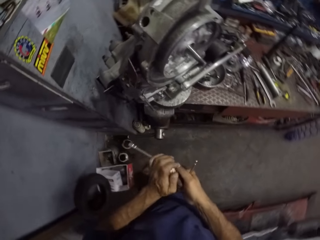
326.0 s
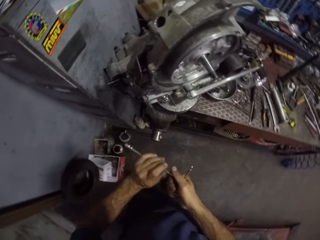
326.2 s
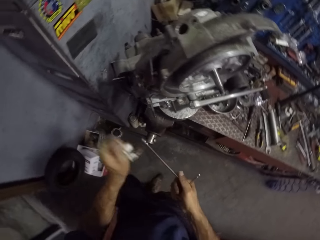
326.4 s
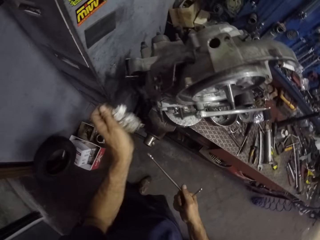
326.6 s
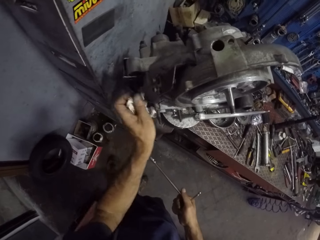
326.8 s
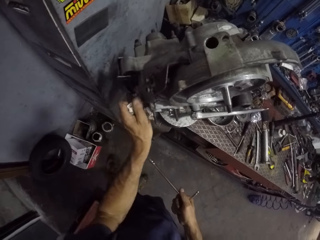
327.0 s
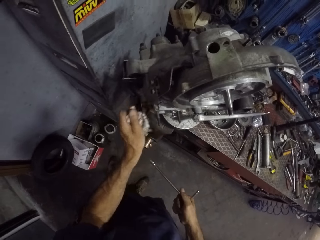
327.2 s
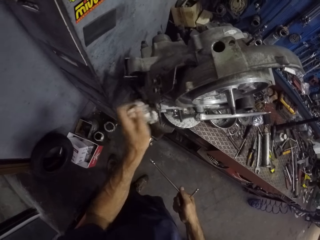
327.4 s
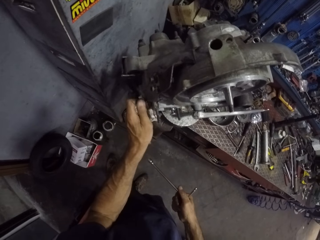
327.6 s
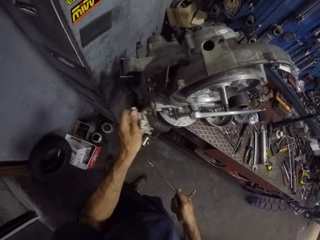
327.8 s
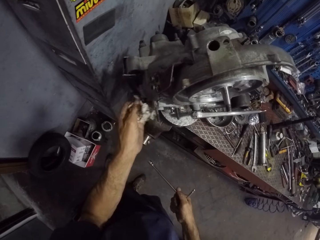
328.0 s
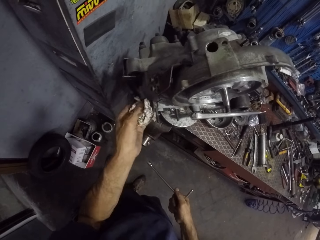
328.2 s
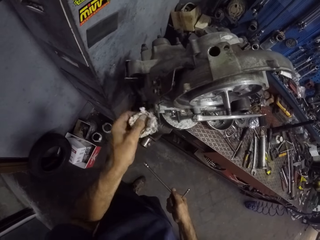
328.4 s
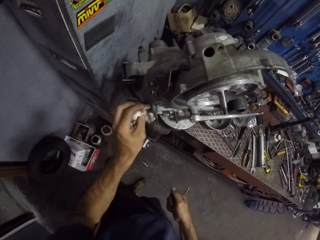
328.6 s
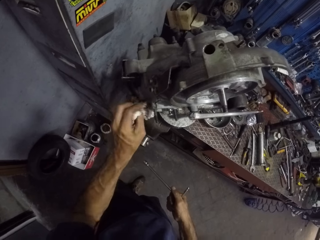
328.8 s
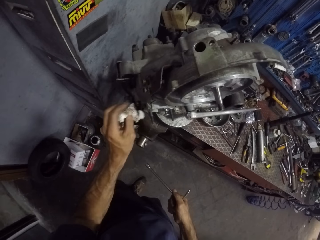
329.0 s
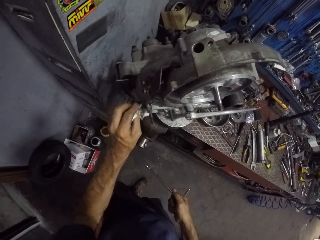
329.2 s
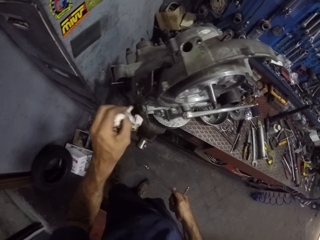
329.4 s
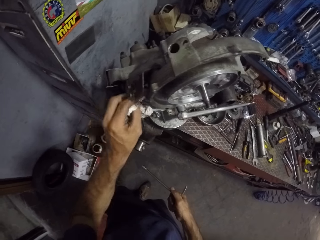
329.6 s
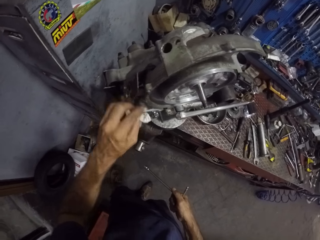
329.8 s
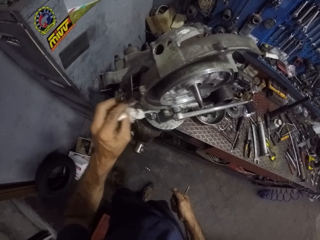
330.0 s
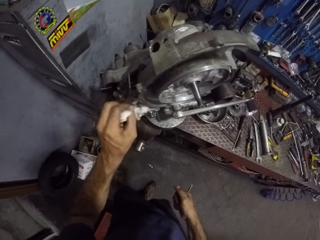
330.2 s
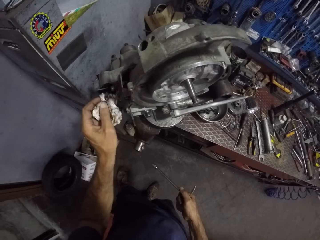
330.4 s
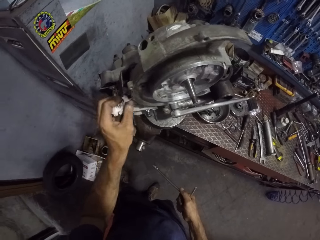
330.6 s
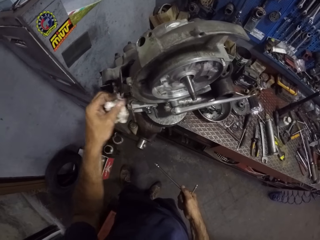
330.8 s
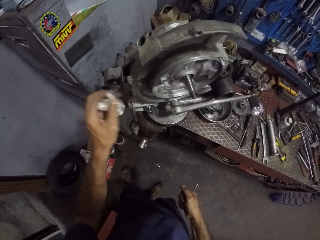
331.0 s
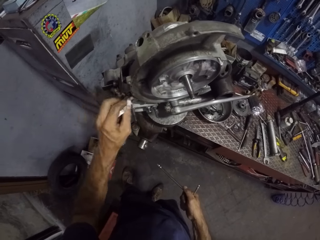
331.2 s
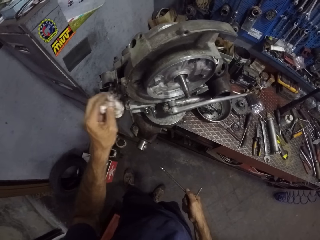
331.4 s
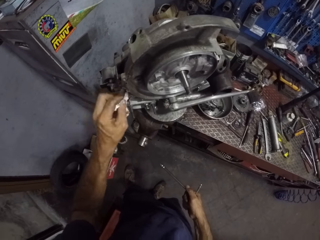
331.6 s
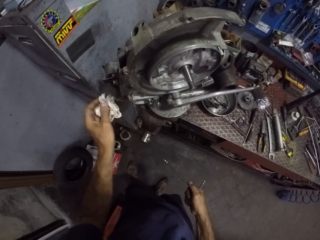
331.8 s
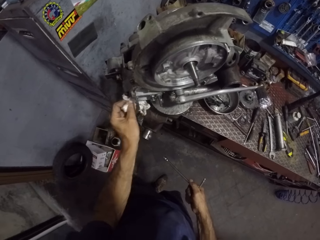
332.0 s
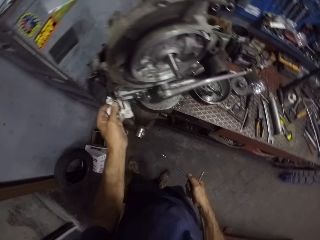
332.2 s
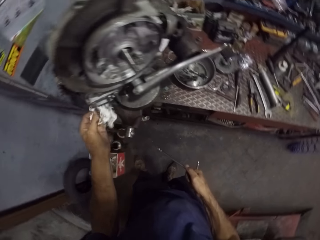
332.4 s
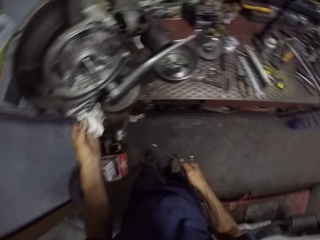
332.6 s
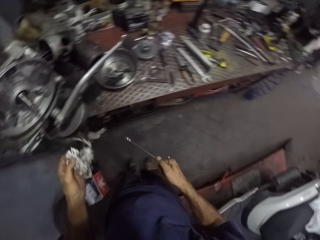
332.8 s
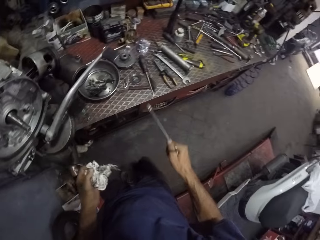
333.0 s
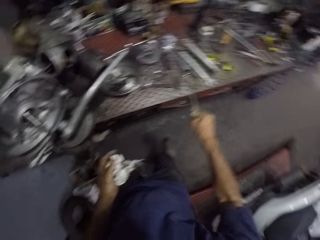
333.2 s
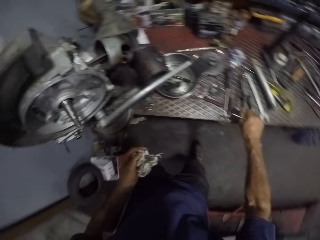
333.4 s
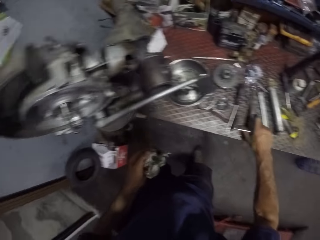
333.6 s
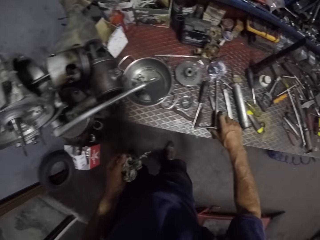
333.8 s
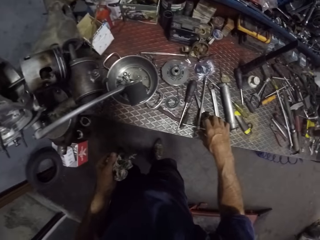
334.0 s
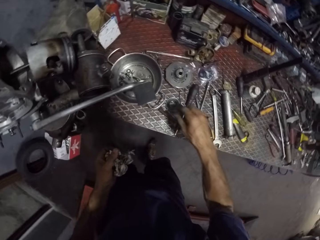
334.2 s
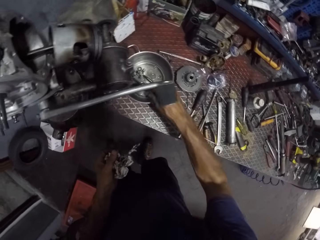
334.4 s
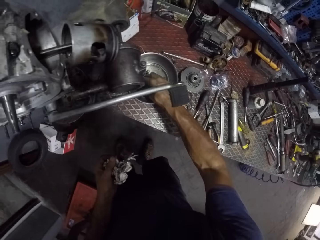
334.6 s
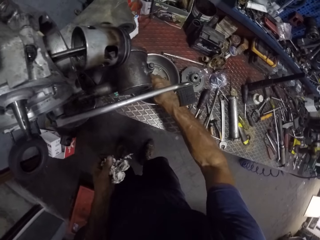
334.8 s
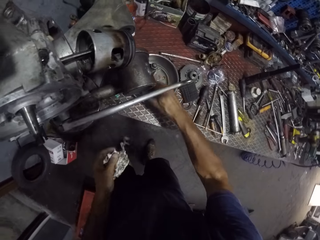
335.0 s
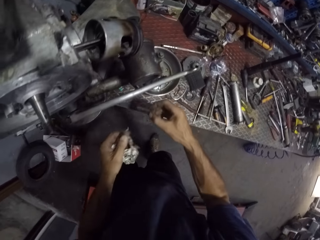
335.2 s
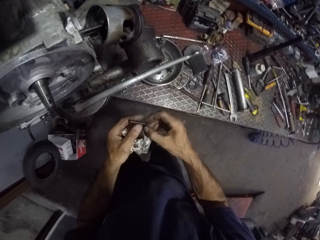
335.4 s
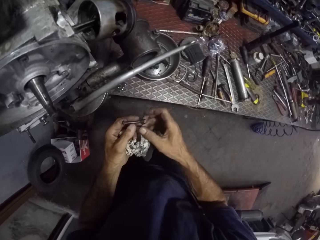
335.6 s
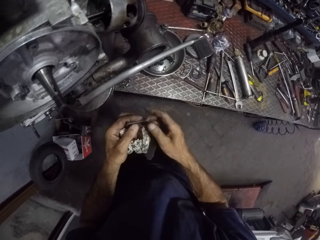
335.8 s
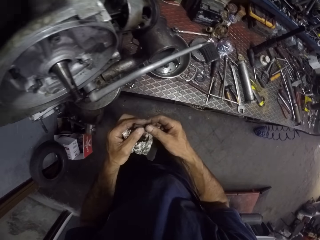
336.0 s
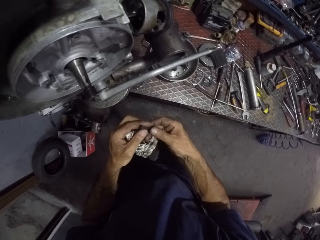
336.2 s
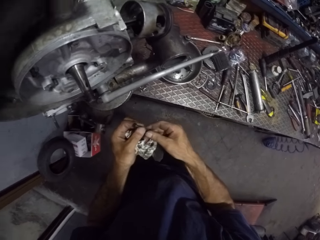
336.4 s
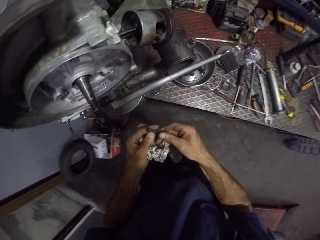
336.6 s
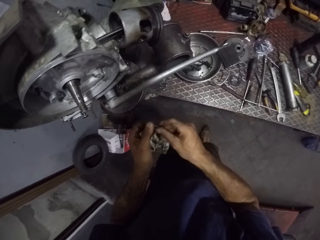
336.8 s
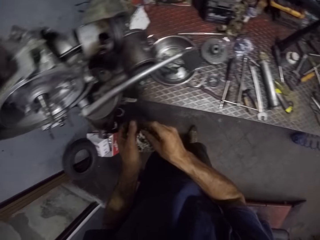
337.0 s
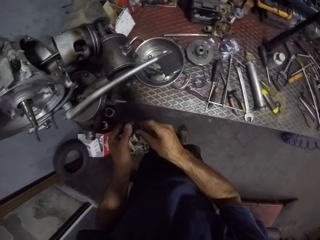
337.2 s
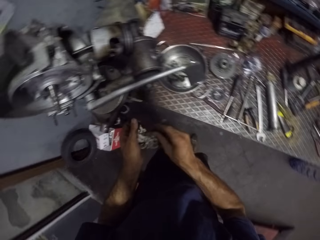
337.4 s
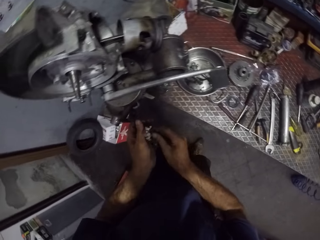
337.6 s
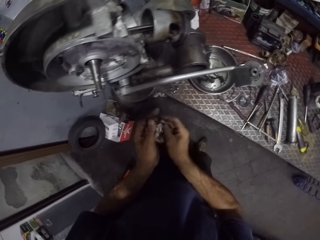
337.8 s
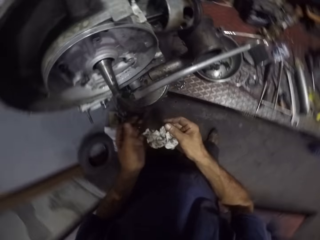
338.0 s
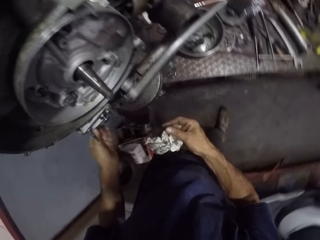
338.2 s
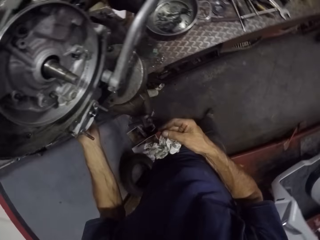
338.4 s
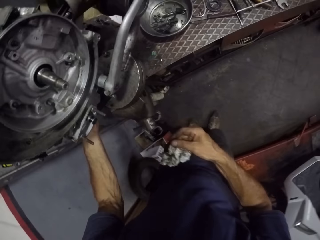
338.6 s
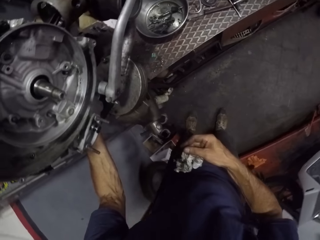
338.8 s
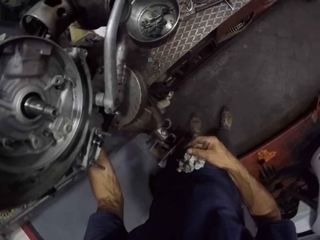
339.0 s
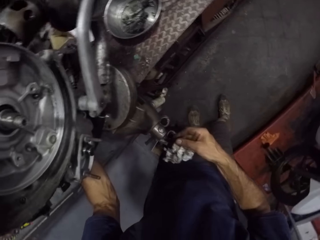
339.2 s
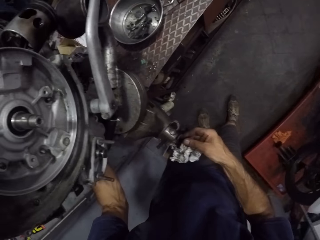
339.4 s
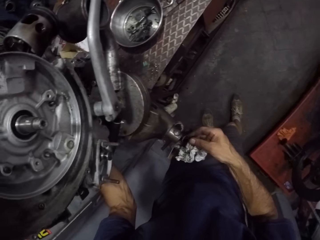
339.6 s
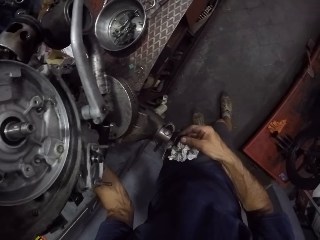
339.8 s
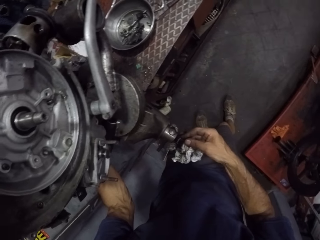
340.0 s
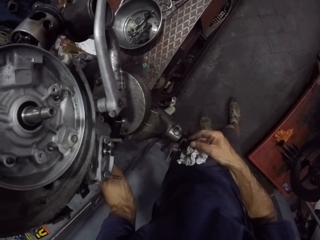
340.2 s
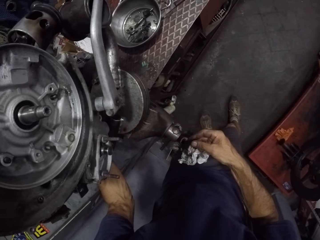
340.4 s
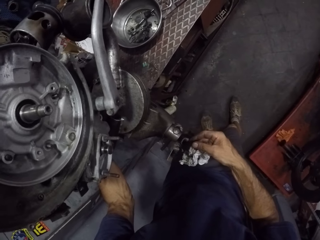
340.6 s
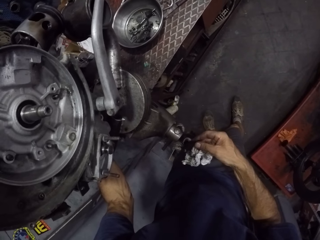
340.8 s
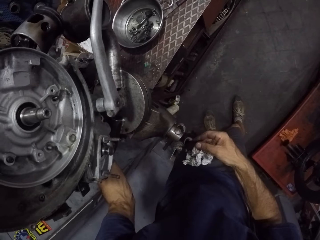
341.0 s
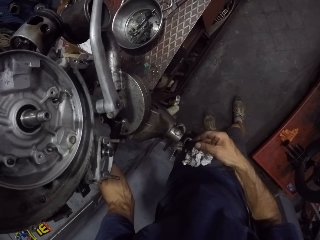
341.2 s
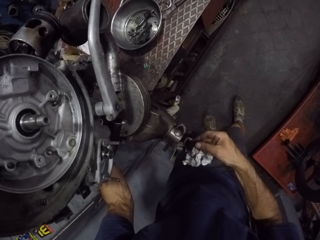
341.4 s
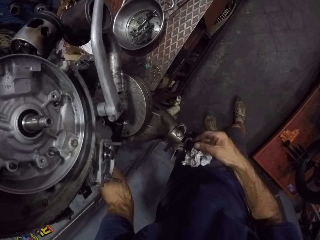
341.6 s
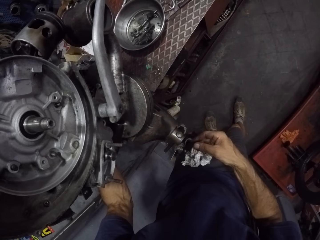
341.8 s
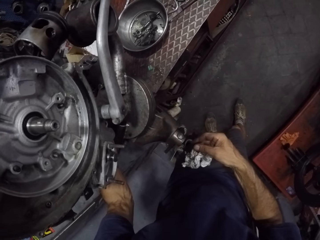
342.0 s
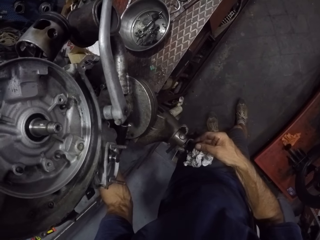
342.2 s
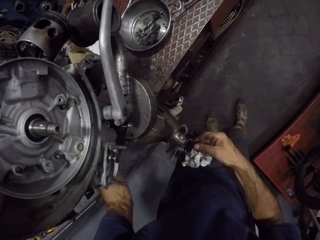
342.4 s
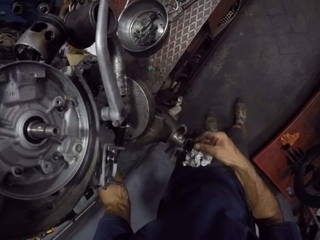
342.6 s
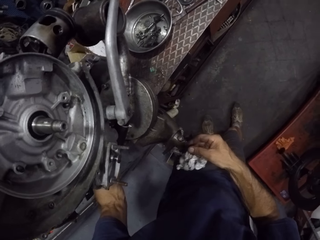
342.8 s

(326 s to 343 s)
The camera wearer cleans the T spanner with the tissue in his left hand. He cleans the bolt with the tissue in his left hand. He wipes the engine. He drops the T spanner on the table with his right hand. He picks the bolt from the pan with his right hand. He cleans the bolt with both hands. He adjusts the bolt. He screws the bolt into a part of the engine with his left hand.

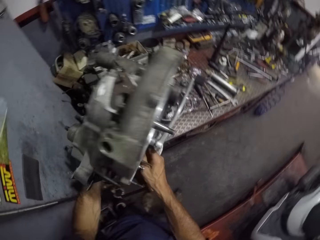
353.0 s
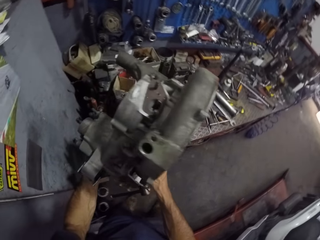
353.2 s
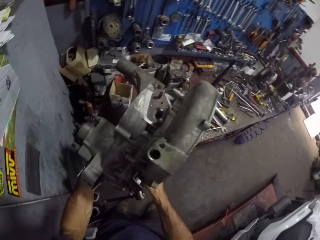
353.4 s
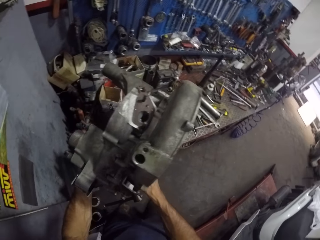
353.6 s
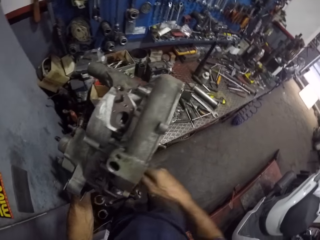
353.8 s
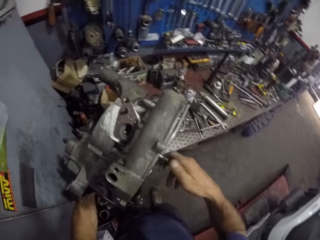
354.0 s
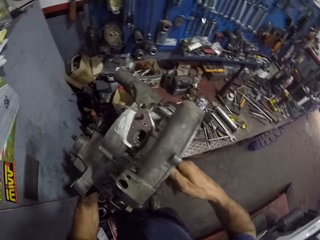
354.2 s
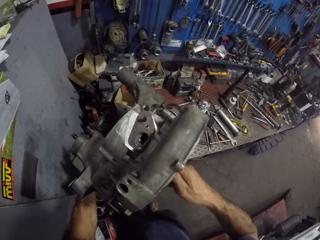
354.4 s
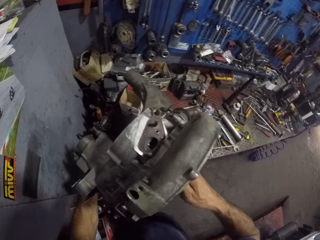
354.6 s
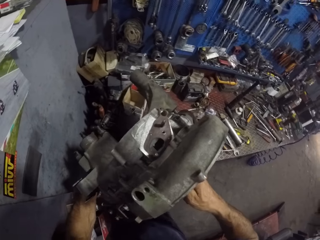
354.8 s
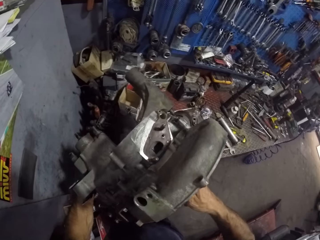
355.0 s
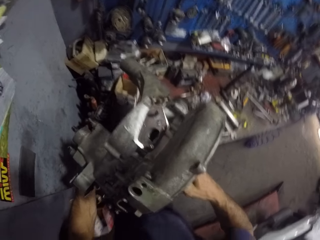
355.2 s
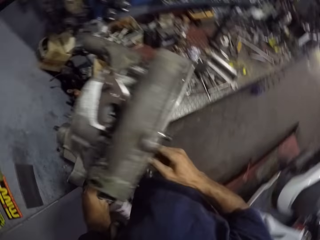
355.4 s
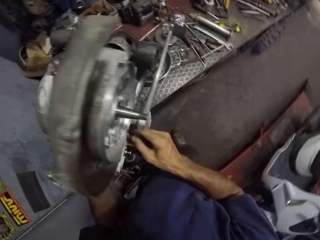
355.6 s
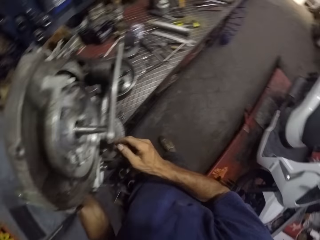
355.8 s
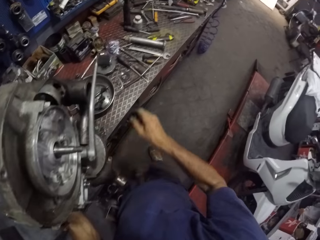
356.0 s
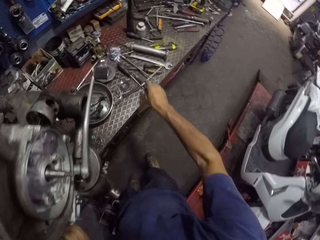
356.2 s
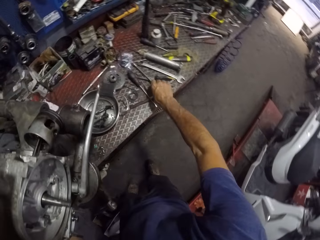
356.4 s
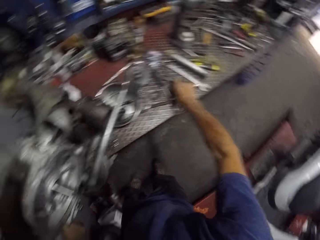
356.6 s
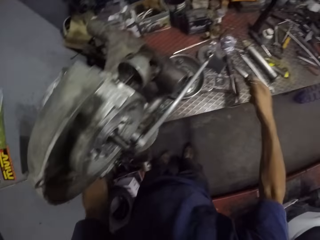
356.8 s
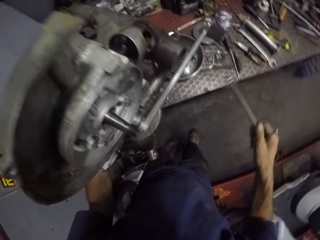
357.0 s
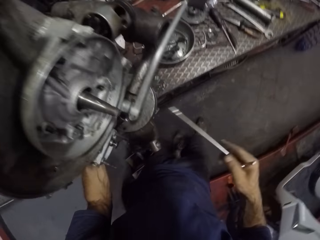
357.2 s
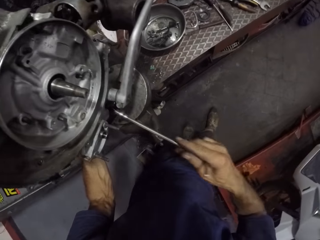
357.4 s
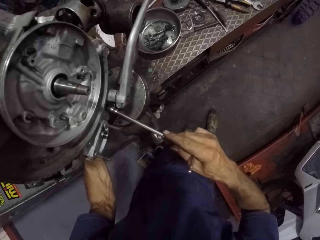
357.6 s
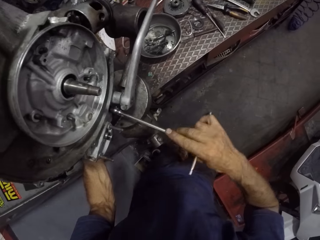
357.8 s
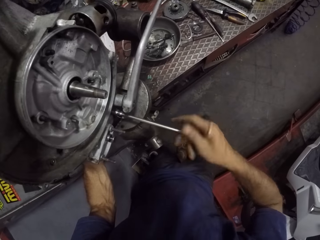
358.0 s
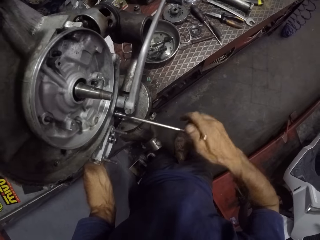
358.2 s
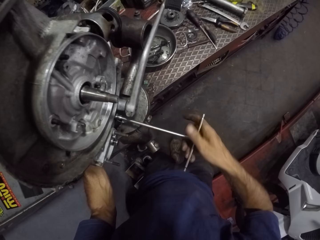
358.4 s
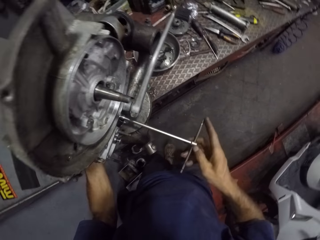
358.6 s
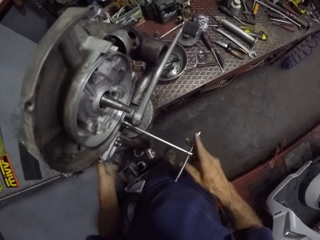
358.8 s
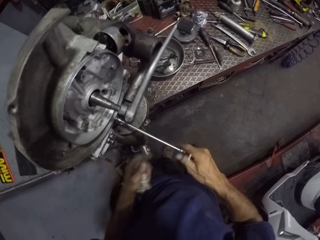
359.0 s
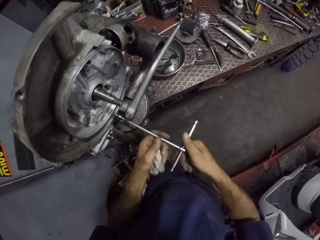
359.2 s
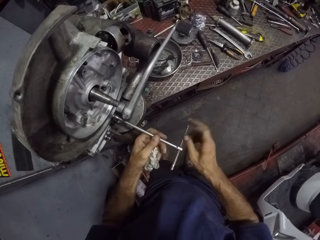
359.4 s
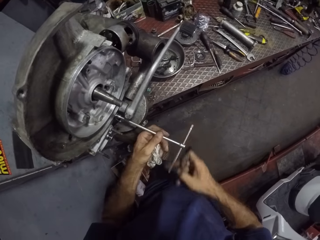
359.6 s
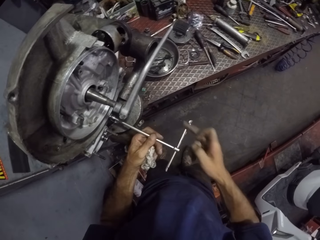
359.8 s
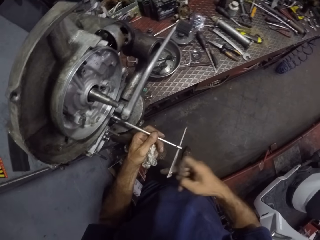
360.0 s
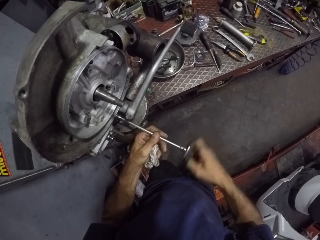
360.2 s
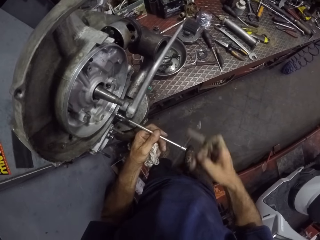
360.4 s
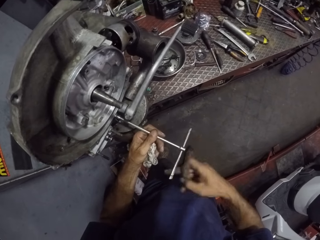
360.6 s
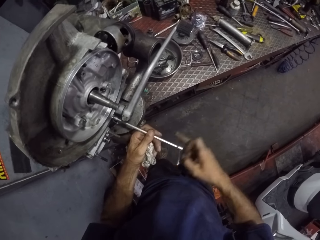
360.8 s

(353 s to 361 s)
The camera wearer holds a knob on the engine with his right hand. He tightens the side cover. He picks the T spanner from a table with his right hand. He tightens the nut with the T spanner using his right hand. He holds the T spanner using his left hand.
